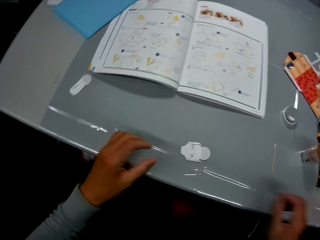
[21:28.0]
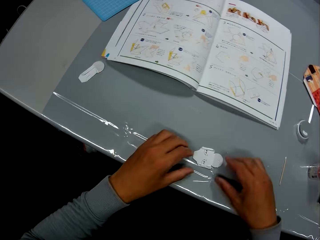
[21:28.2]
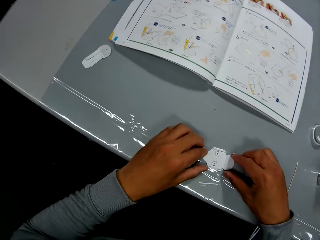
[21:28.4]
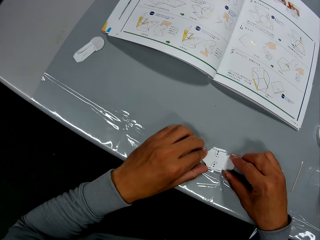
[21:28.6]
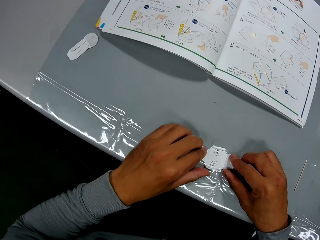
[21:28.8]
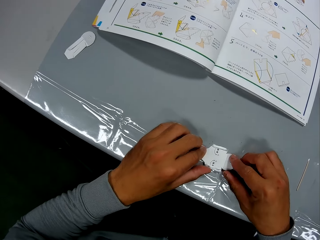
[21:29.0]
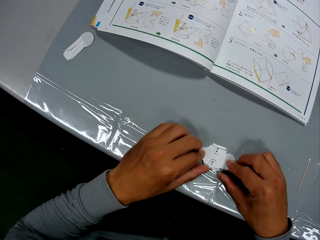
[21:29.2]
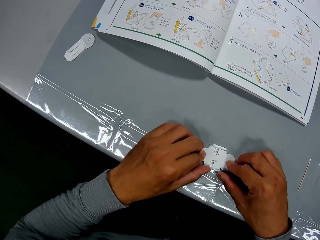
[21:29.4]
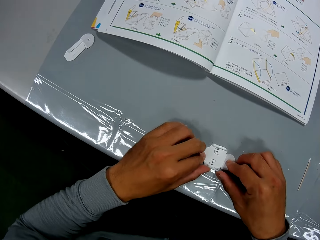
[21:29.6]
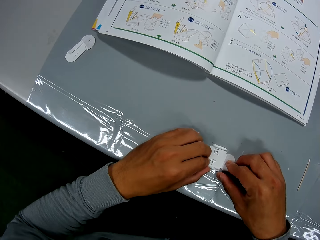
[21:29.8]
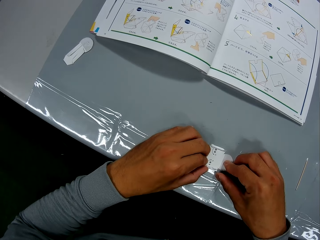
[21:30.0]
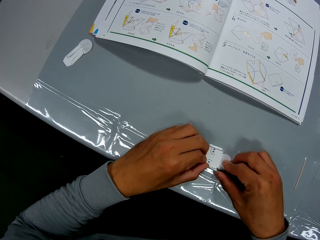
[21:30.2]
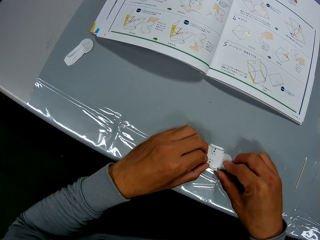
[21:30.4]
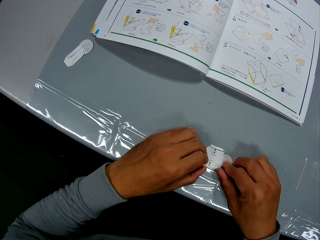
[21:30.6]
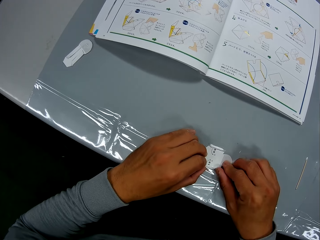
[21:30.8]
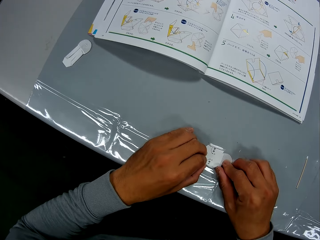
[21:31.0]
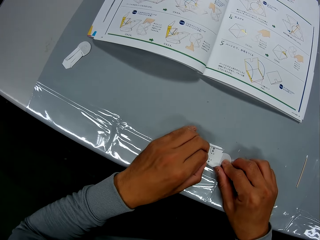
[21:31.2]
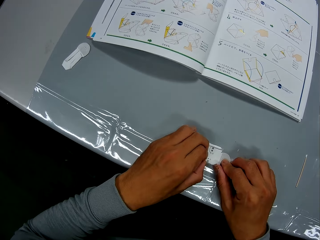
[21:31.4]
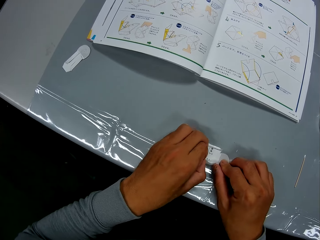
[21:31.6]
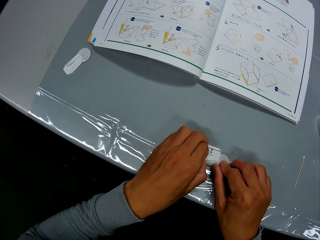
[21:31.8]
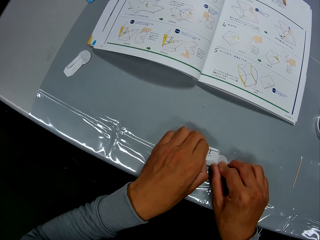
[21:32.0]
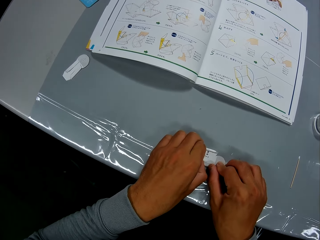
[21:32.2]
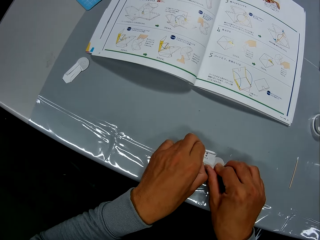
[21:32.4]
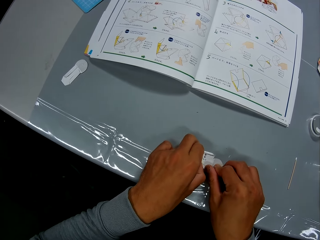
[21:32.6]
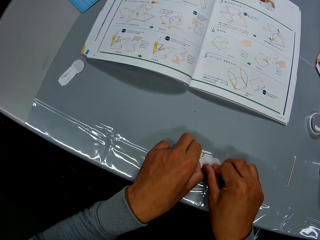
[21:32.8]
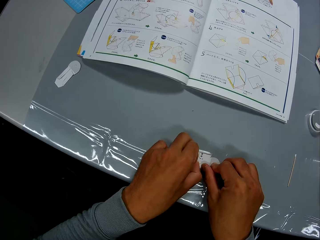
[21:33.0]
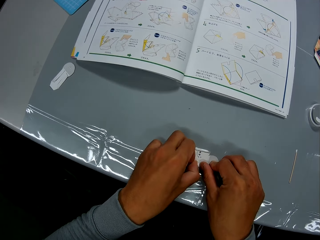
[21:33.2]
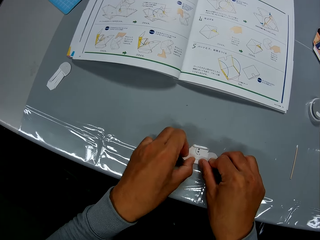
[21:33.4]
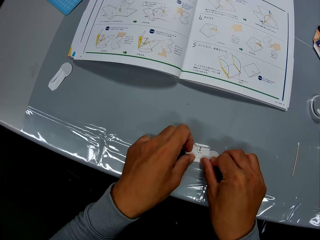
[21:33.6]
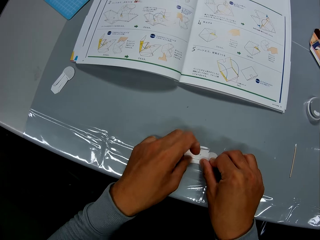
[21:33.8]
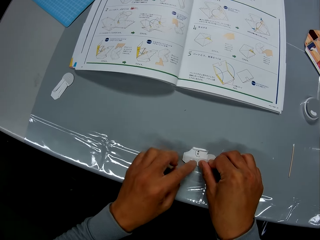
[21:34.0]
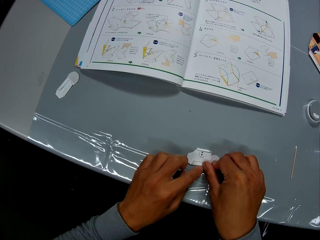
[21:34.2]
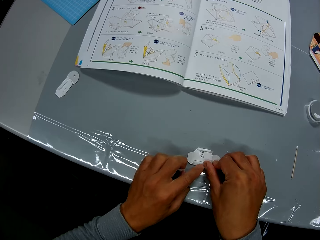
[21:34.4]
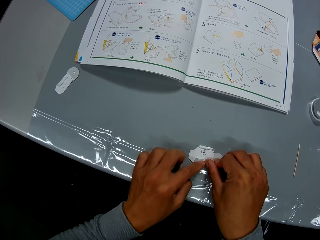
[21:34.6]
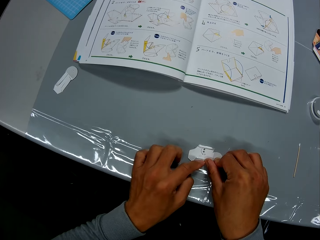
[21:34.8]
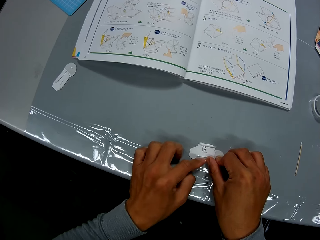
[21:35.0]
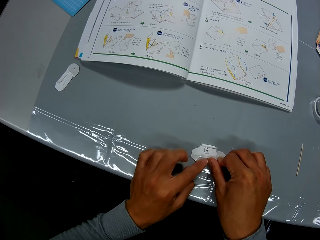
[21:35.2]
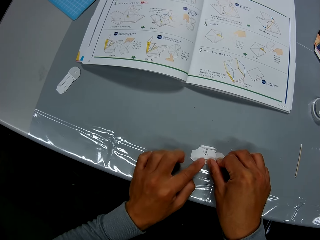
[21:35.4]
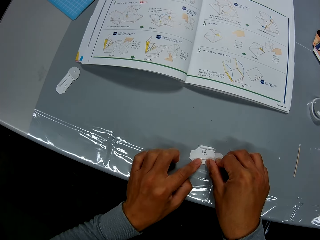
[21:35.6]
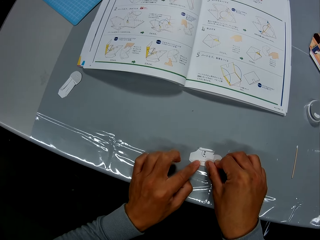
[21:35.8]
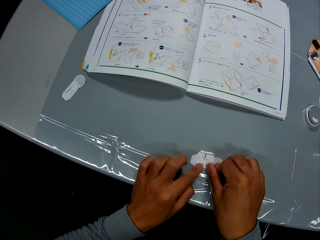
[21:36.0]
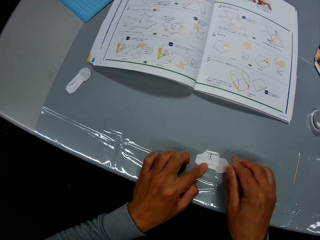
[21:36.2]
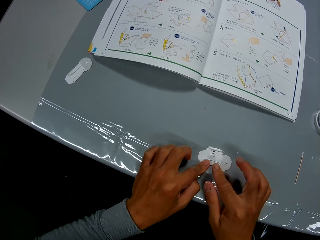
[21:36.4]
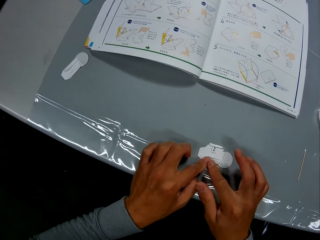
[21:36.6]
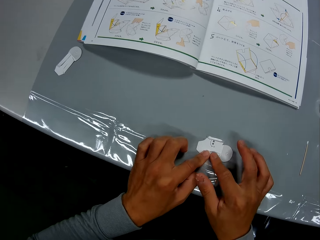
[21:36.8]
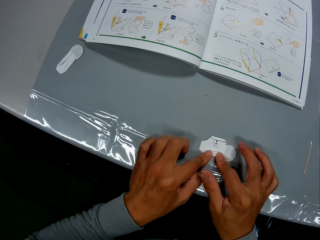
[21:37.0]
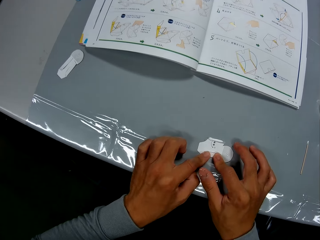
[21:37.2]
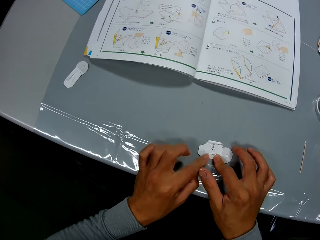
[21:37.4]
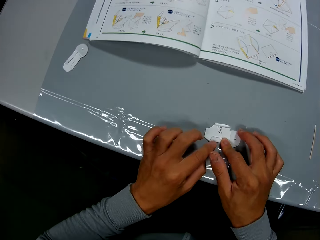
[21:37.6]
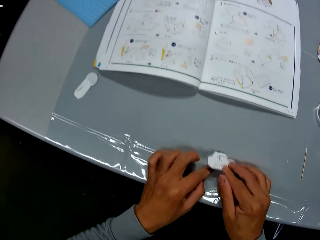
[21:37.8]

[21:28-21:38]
The camera wearer drops the glue container on the table with his right hand. He folds the cutout and adjusts the paper craft with his hands.

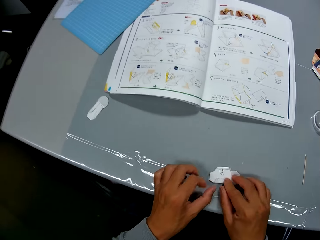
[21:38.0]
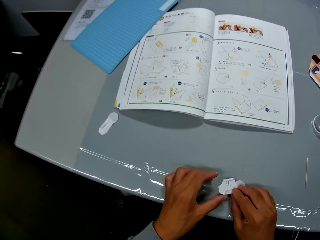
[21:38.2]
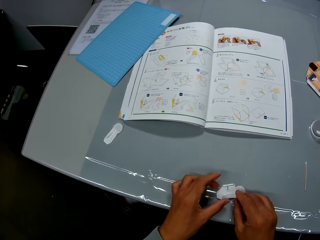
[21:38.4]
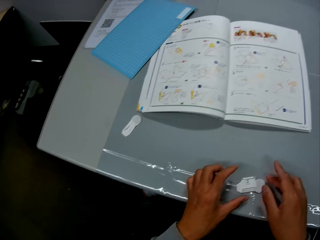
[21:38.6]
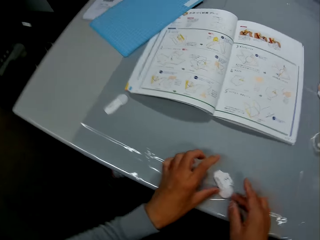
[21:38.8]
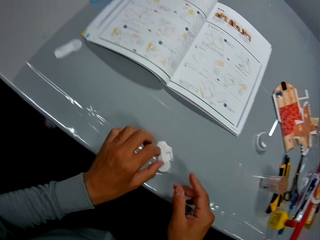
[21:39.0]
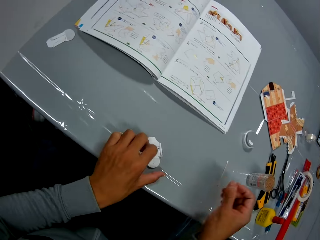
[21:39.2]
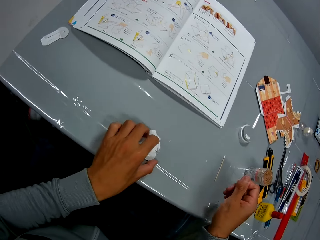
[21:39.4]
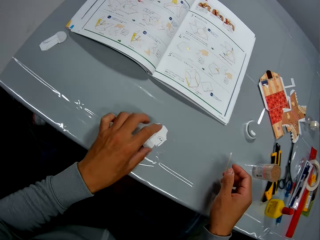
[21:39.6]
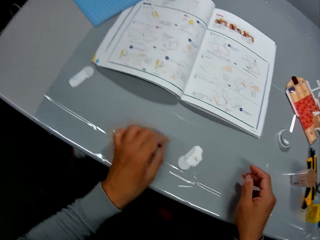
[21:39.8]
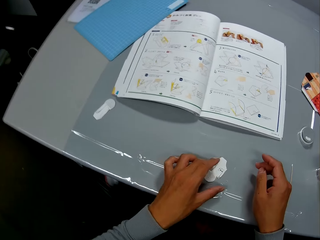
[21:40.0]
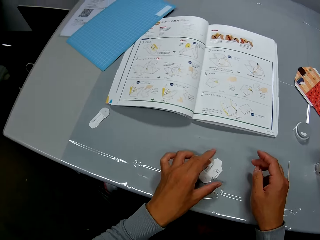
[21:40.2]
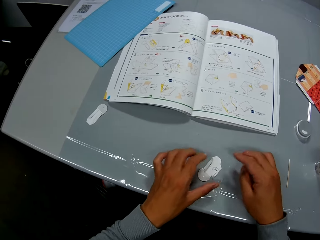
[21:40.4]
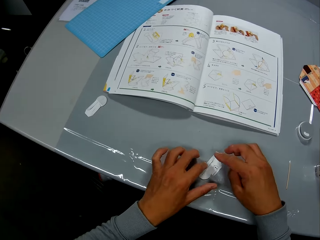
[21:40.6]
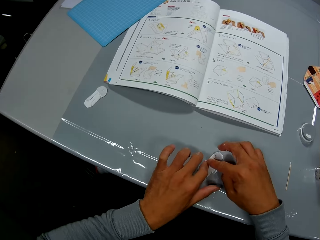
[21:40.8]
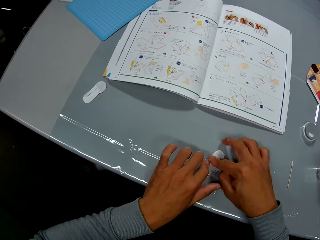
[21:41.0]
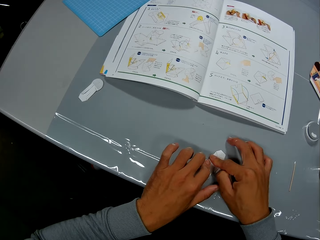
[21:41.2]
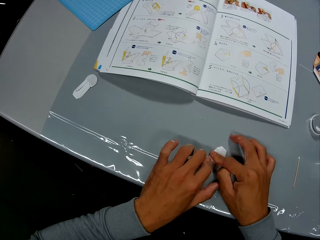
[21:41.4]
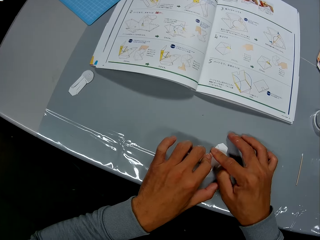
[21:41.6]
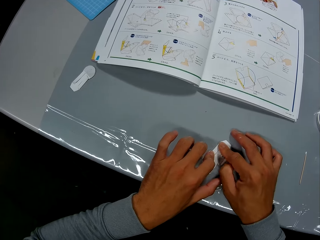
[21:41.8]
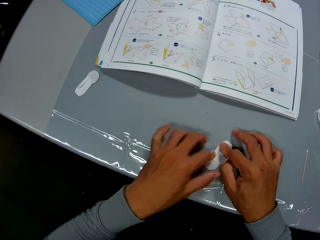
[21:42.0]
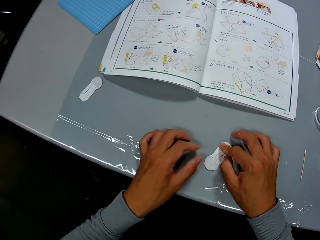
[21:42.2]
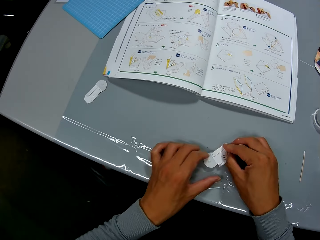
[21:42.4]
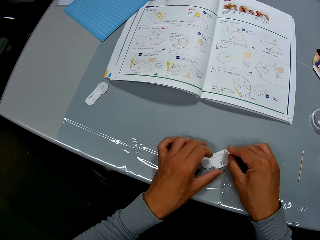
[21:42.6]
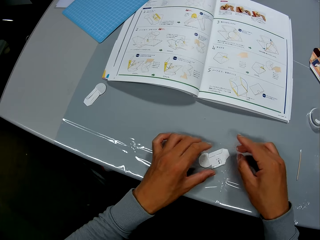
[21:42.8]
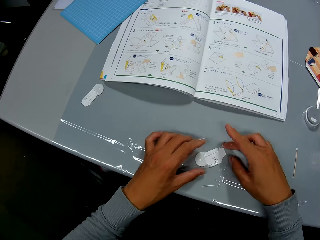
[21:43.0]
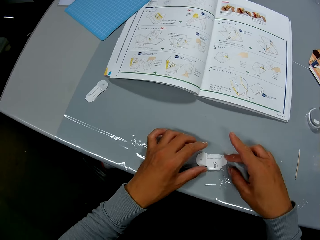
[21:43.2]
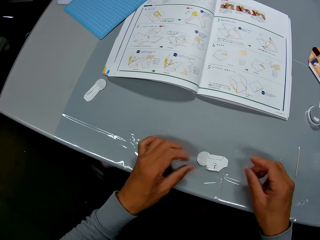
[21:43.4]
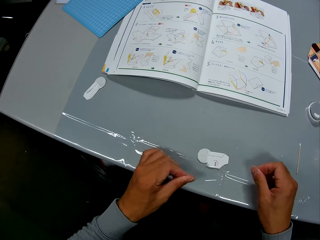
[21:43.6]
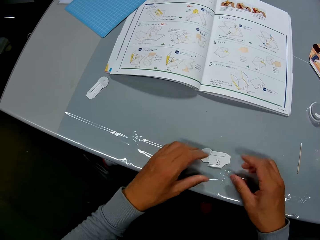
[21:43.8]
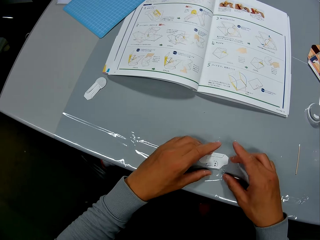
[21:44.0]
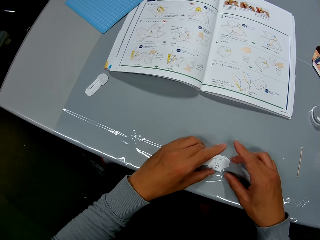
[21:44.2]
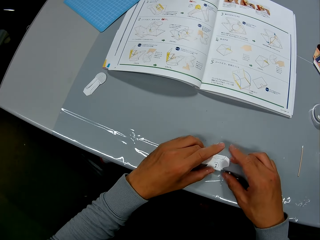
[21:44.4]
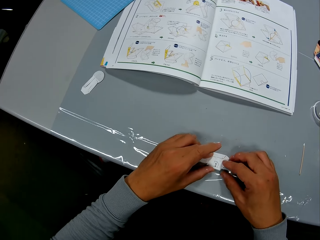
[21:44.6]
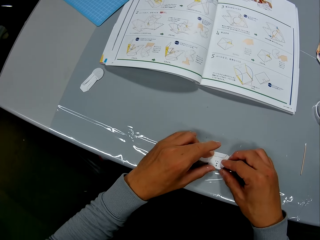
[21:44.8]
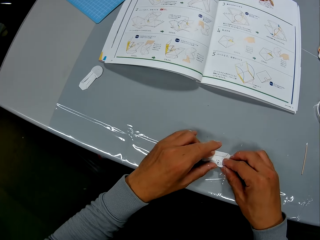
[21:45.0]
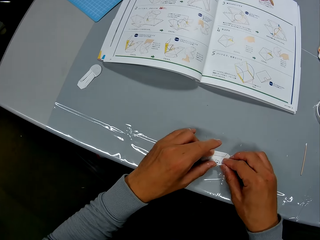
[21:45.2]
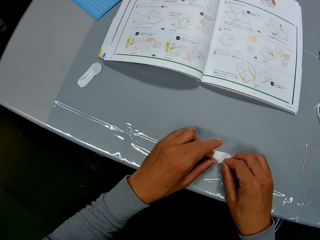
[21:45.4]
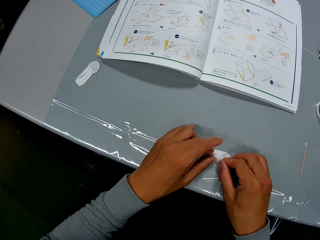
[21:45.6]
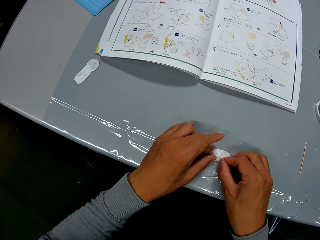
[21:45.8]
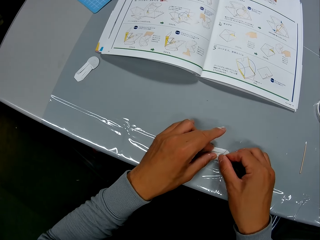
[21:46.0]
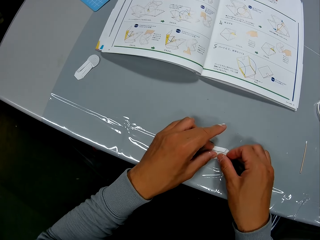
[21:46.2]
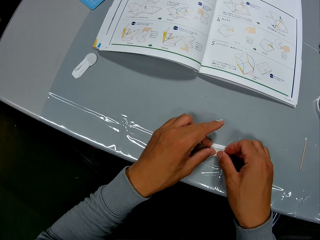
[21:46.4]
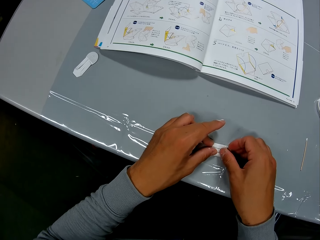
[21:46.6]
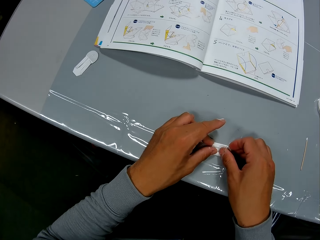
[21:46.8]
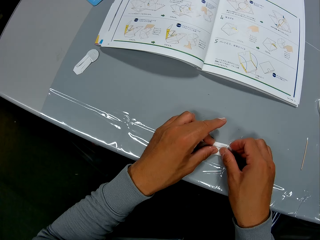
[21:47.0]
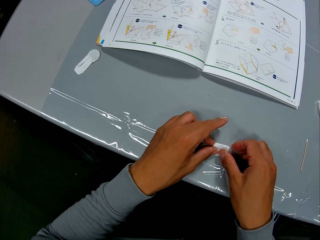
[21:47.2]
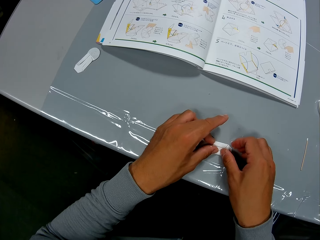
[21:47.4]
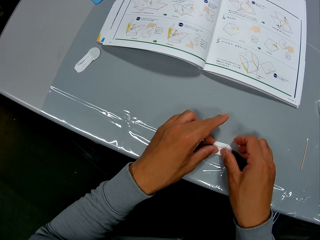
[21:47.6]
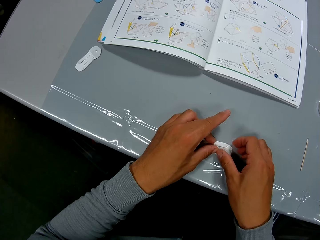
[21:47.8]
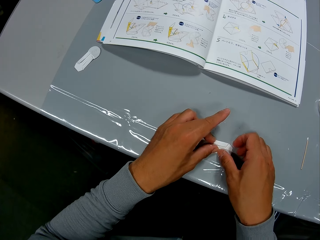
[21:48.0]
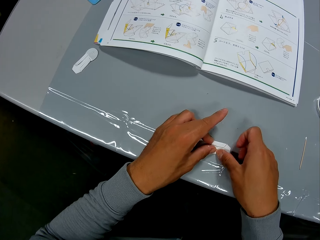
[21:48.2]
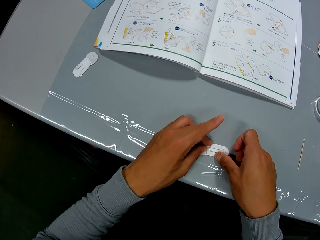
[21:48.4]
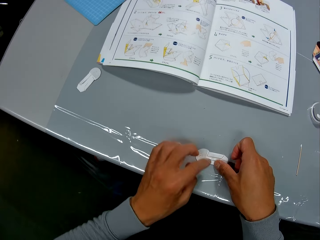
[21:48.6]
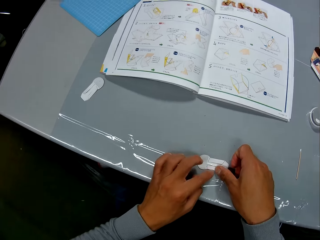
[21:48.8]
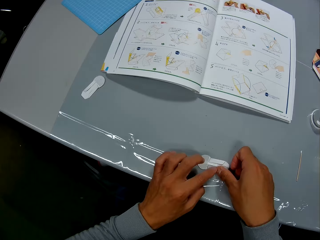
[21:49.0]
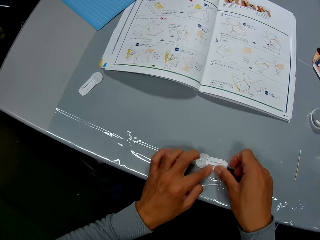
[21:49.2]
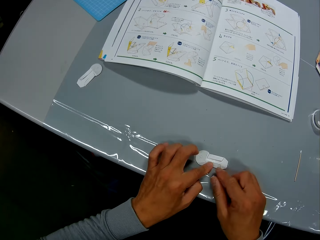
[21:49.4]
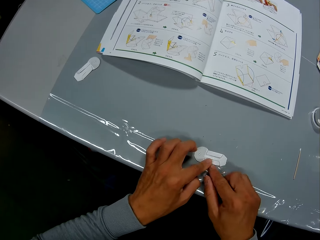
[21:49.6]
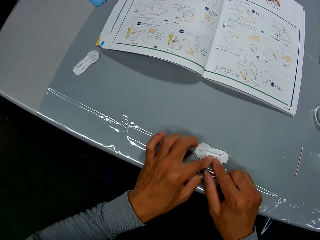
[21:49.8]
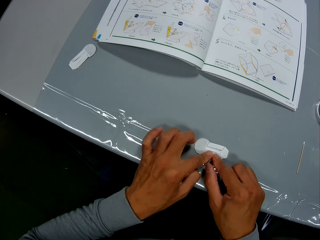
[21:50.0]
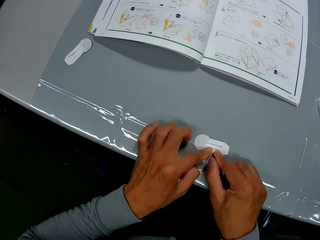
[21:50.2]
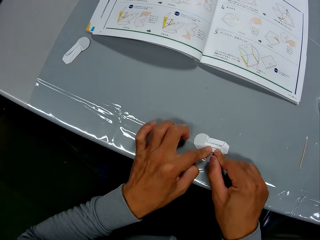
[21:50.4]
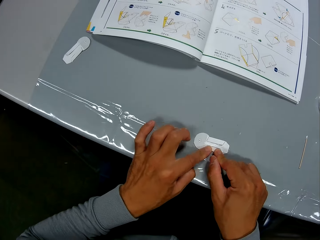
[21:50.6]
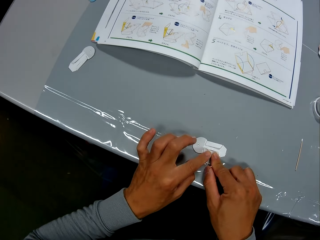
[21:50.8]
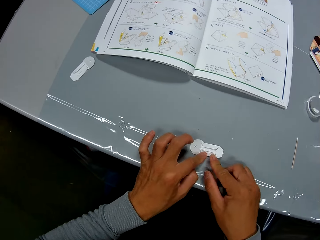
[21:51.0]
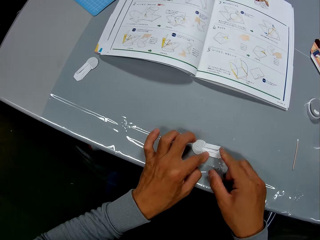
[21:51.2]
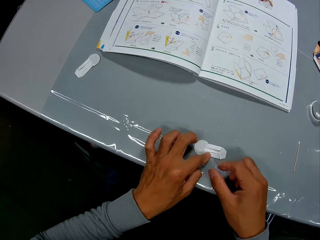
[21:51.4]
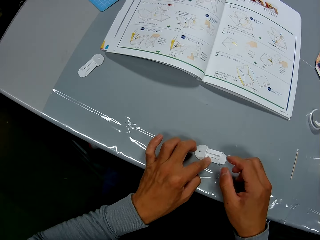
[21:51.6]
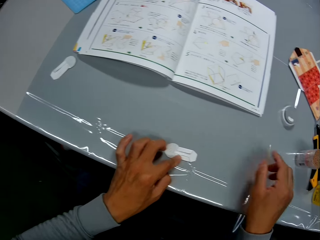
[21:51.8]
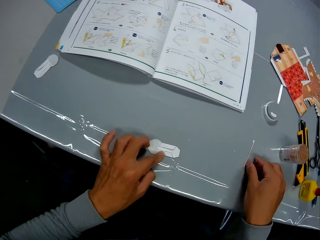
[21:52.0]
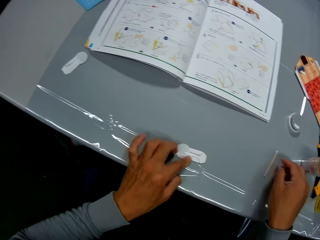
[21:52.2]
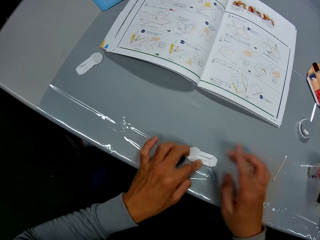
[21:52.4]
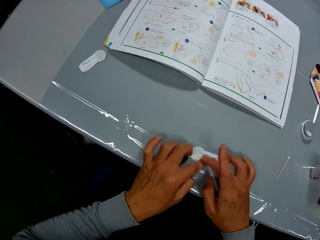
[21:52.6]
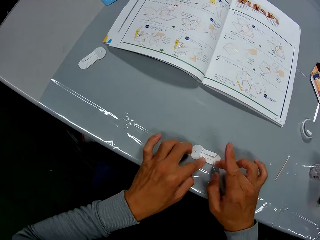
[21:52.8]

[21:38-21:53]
The camera wearer stares at the cutout. They fold the cutout. They stare at the cutout. They fold the cutout.
